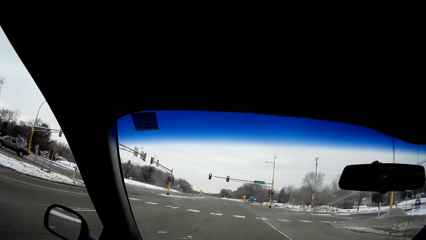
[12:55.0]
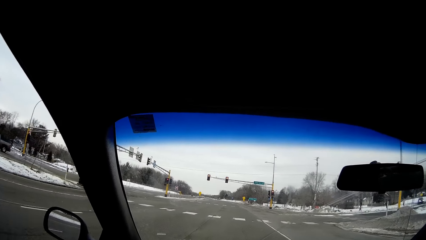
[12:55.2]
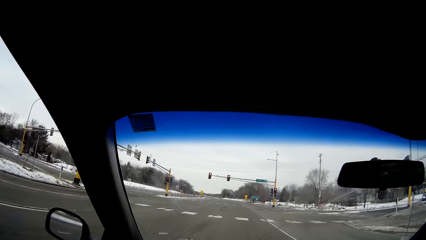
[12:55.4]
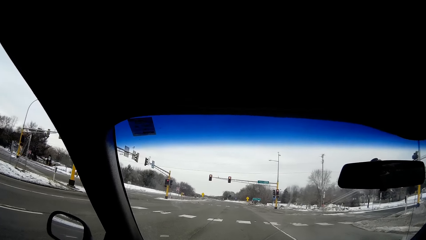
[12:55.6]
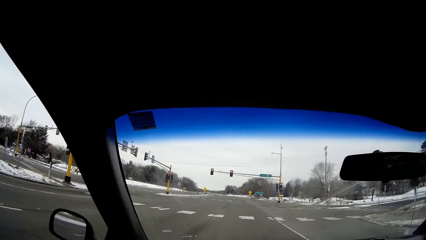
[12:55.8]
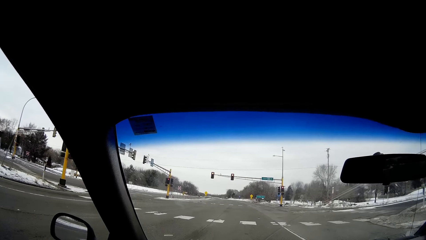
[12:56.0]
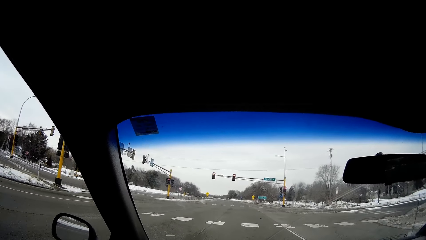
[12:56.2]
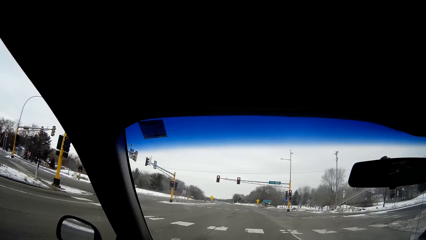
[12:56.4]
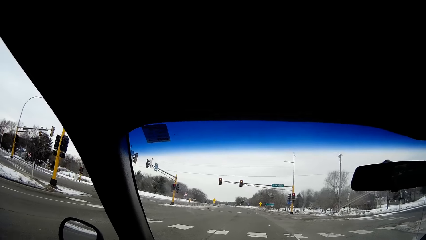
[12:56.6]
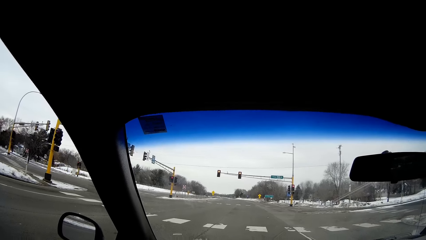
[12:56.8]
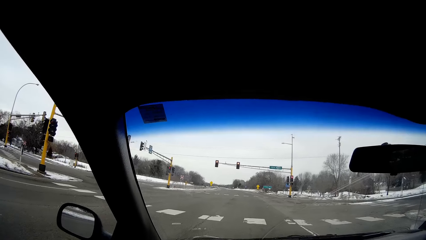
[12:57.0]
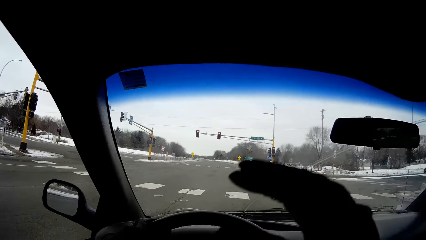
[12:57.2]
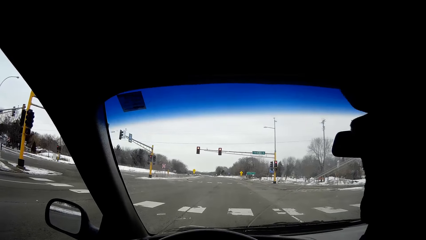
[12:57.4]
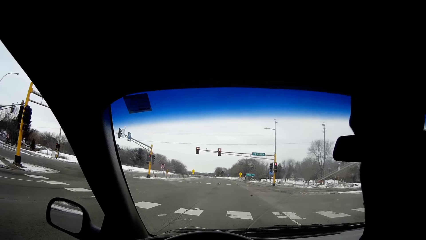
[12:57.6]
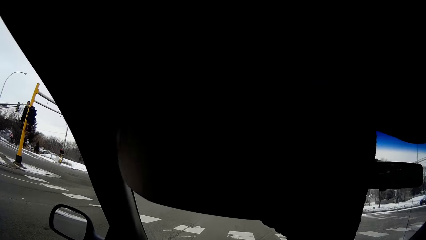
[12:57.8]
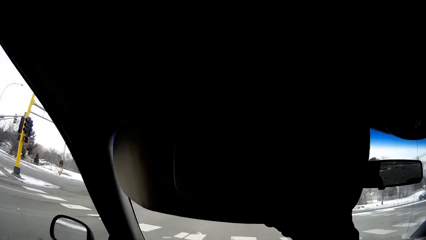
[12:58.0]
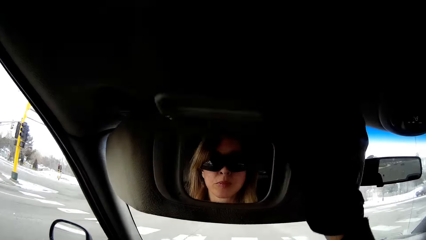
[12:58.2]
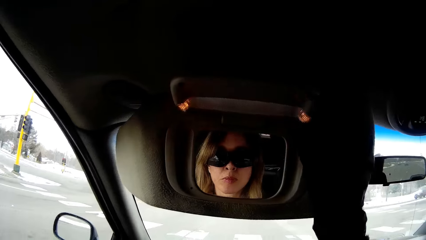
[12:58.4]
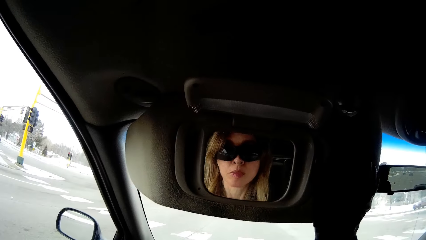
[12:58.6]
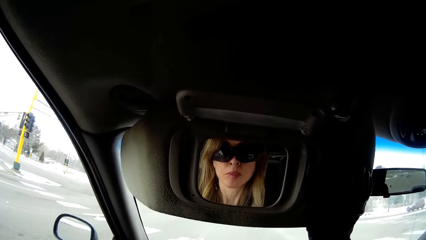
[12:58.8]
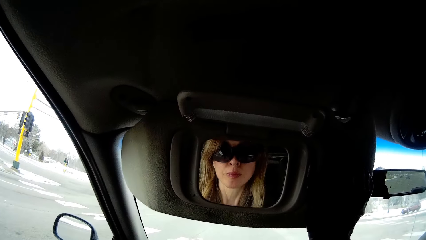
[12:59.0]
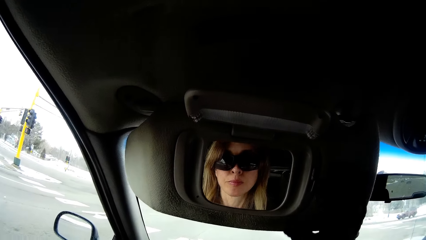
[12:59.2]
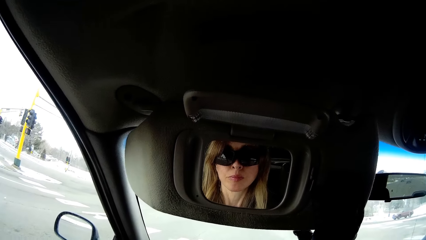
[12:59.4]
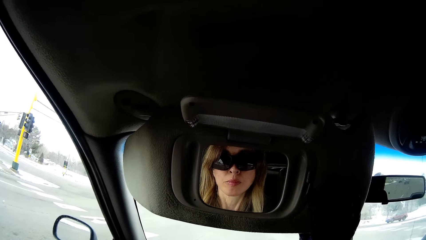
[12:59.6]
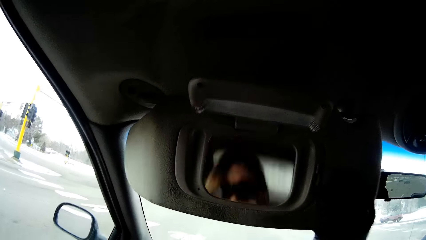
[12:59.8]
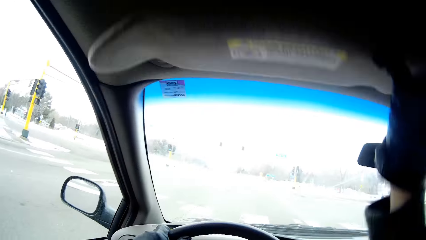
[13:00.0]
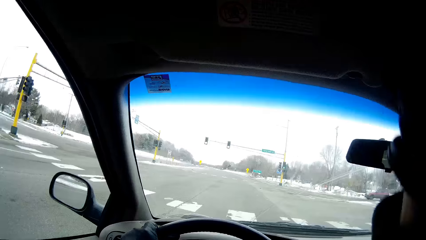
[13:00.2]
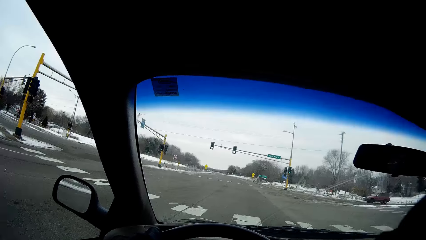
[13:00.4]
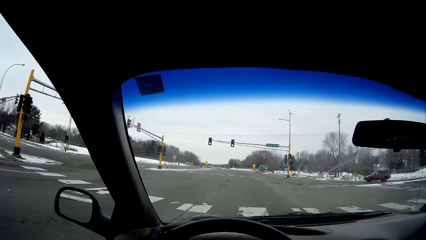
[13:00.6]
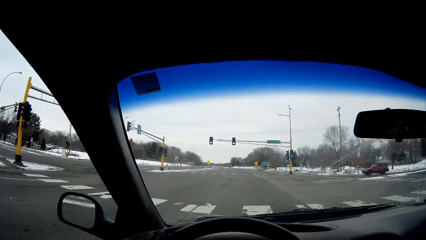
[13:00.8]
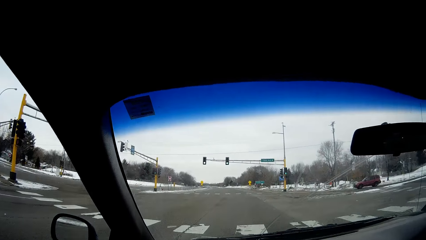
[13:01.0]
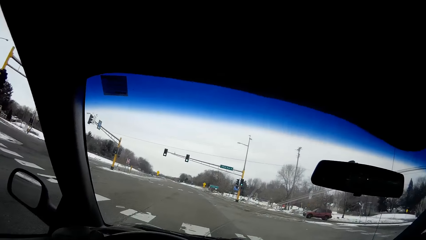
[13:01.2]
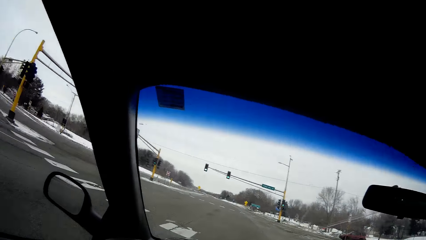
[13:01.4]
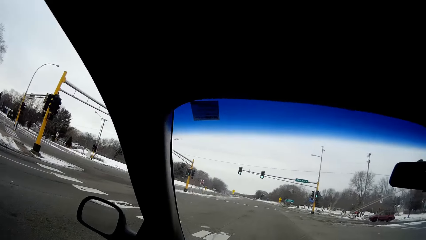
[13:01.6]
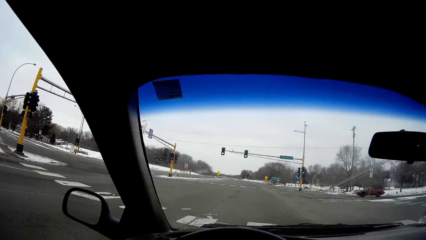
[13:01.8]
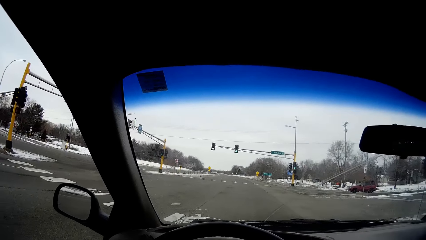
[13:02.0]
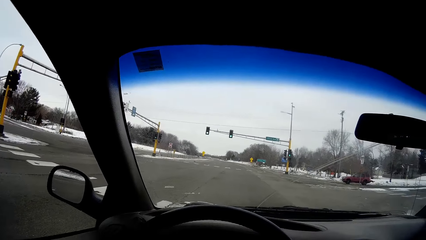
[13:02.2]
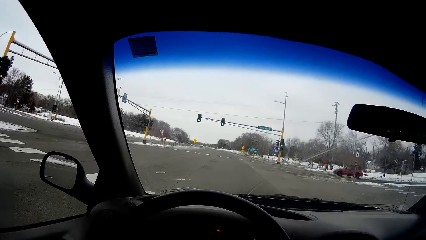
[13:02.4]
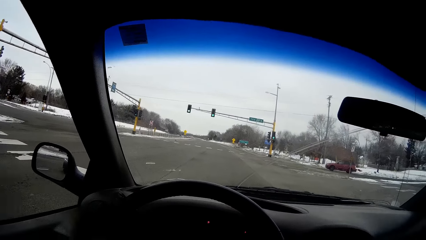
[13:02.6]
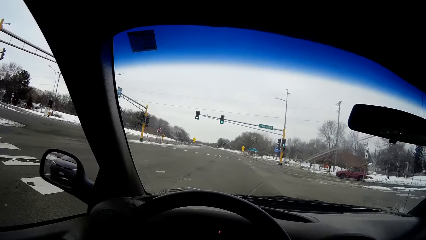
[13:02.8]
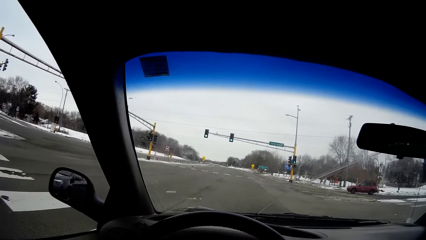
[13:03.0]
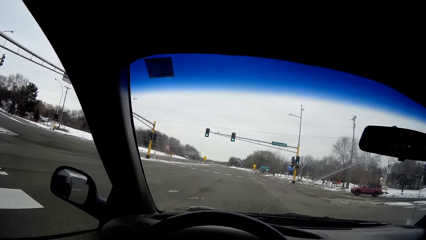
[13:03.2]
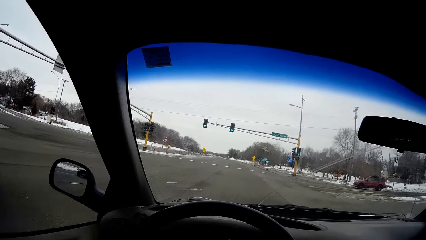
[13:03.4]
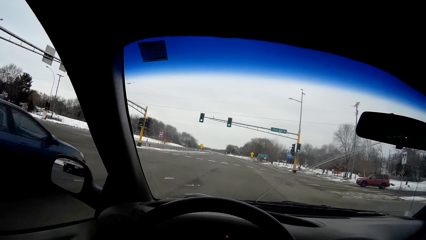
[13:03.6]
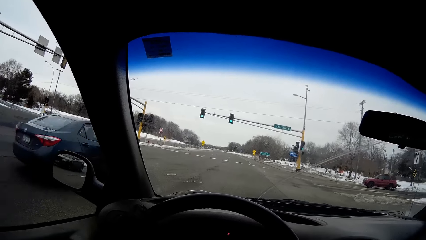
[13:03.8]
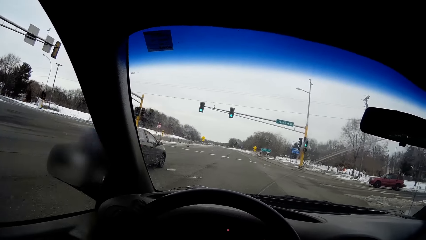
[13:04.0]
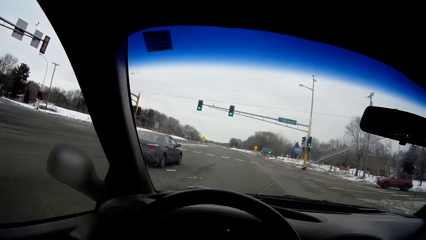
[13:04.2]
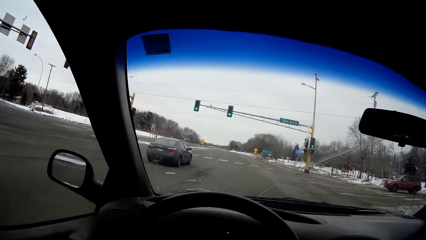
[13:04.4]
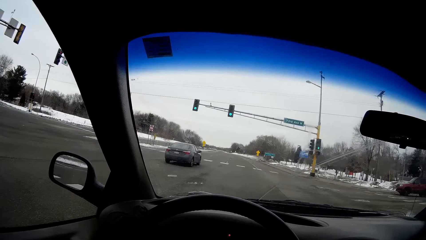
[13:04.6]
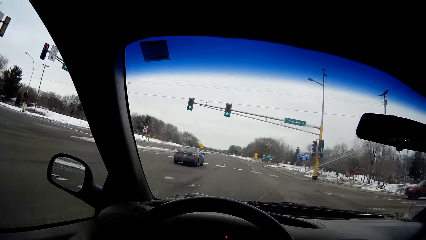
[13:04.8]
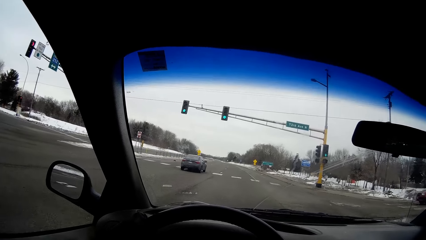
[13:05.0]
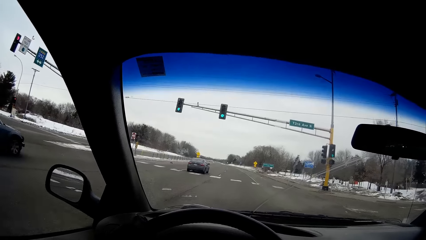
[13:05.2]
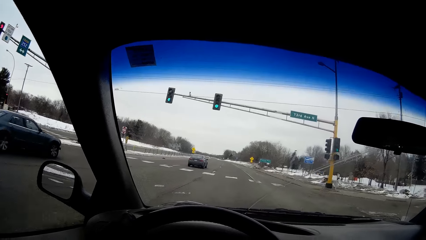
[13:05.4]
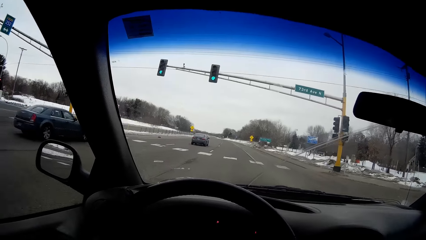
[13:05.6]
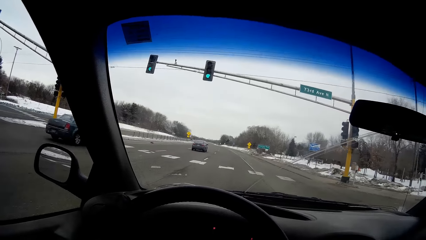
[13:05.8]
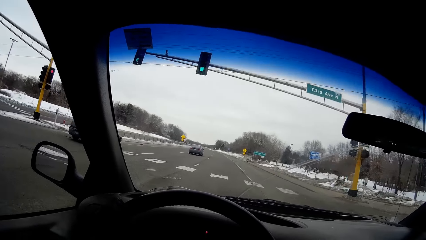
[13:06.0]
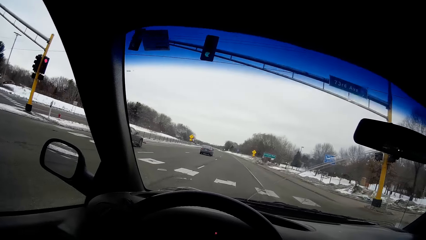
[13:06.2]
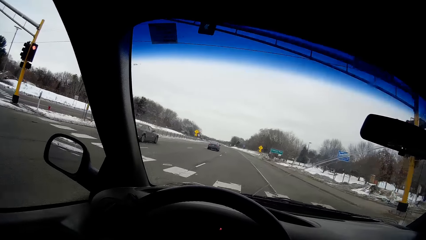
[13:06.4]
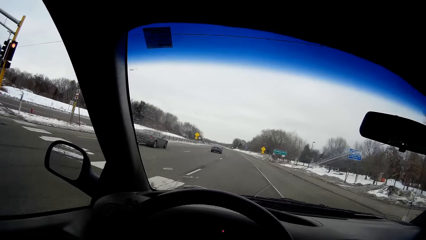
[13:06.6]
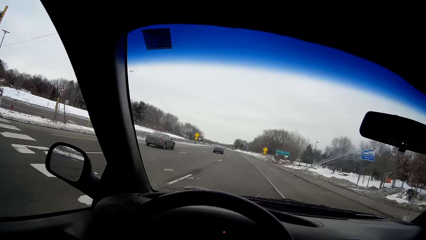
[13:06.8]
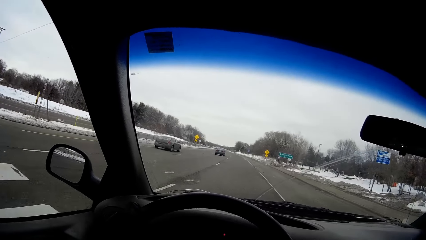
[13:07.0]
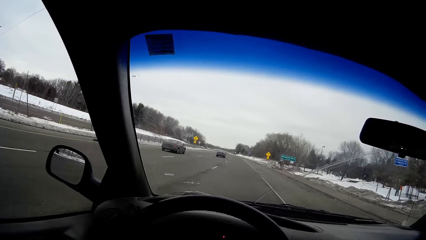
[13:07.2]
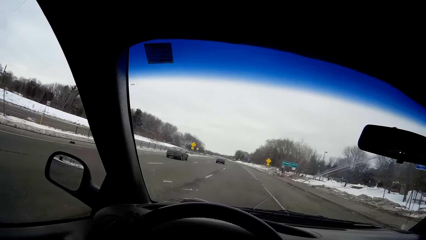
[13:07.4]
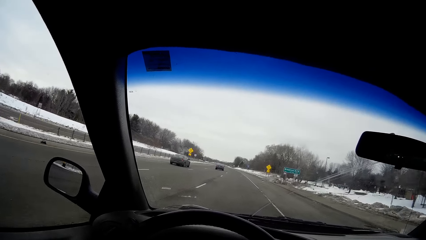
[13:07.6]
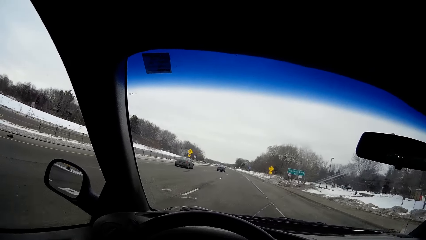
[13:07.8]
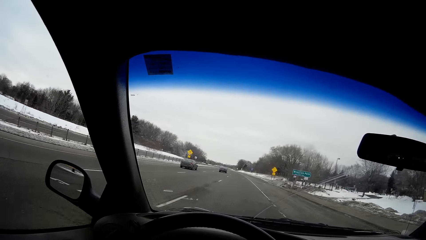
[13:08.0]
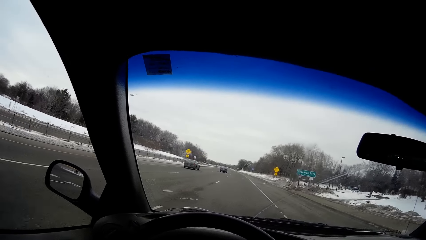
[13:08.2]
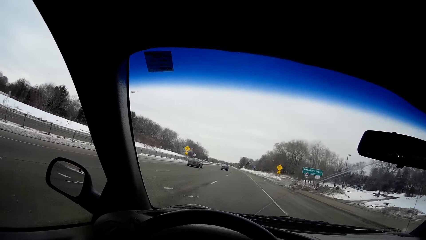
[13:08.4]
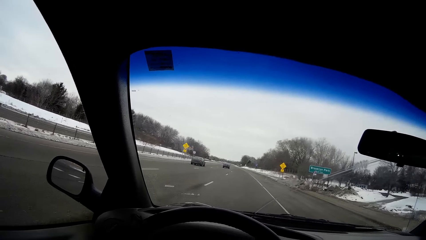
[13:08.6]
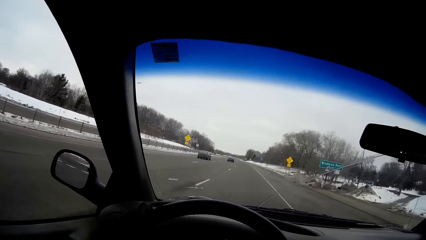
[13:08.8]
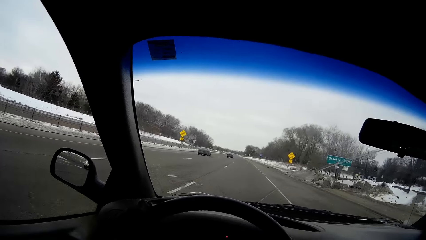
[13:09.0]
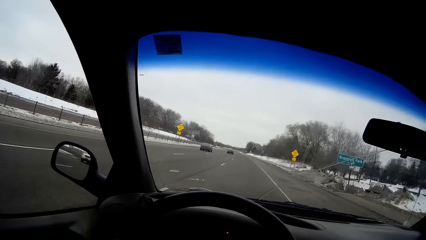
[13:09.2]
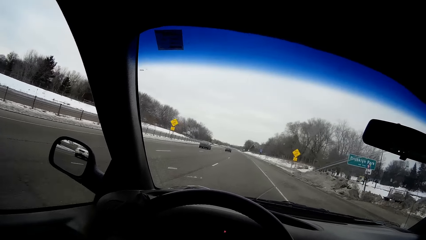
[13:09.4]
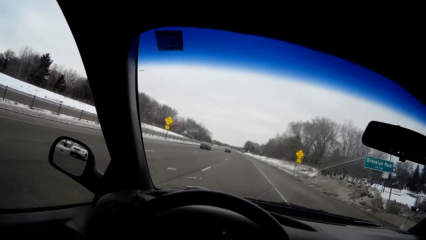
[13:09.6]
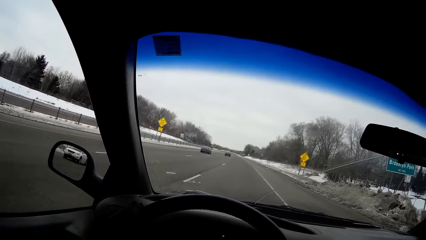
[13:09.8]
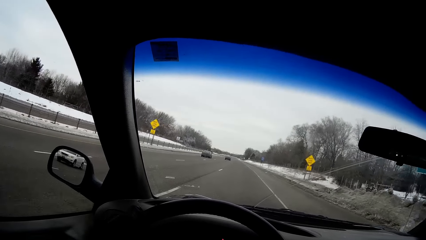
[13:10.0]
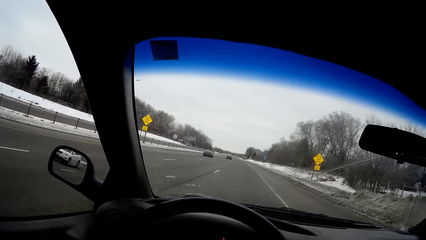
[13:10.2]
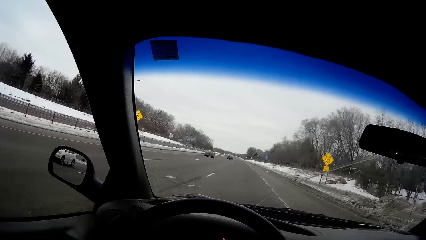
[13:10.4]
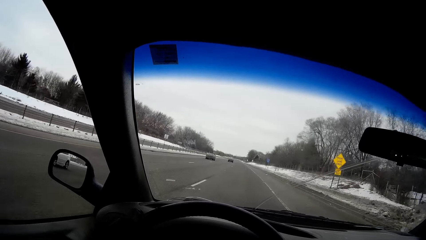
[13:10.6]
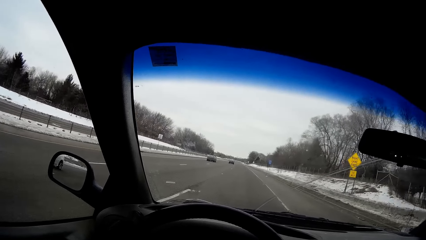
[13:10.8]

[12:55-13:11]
The camera wearer stops the car at a traffic light. She pulls down the sun visor with her right hand. She raises the mirror cover of the sun visor with her right hand. She looks in the mirror. She pulls up the sun visor with her right hand. She pulls back the mirror. She drives the car.
